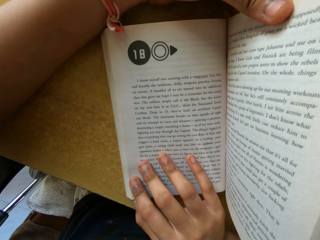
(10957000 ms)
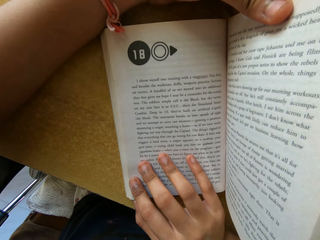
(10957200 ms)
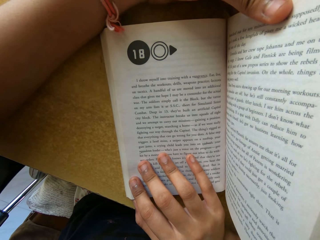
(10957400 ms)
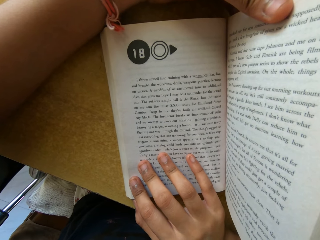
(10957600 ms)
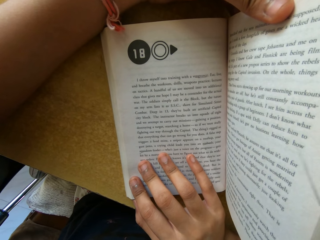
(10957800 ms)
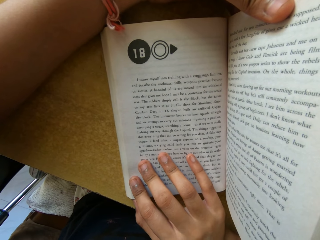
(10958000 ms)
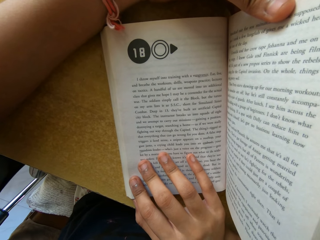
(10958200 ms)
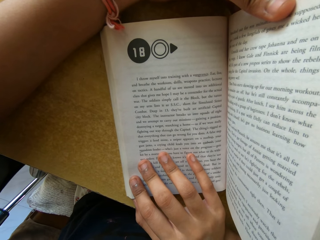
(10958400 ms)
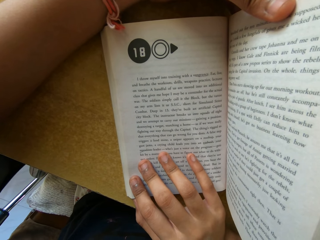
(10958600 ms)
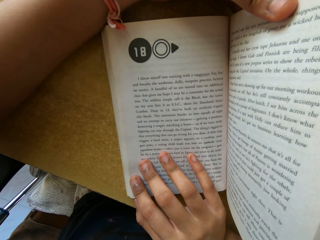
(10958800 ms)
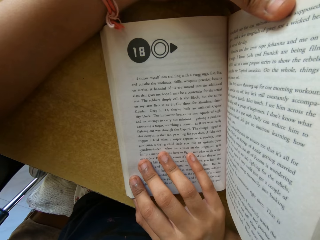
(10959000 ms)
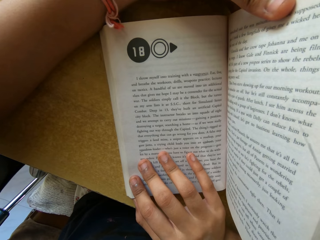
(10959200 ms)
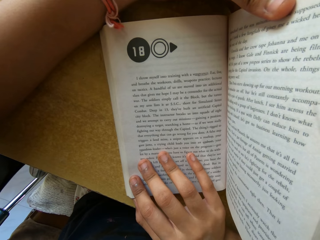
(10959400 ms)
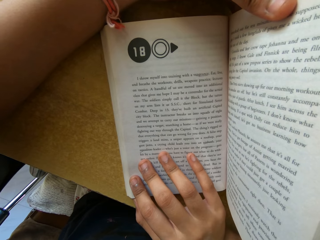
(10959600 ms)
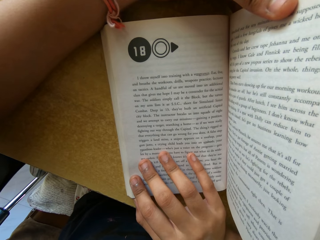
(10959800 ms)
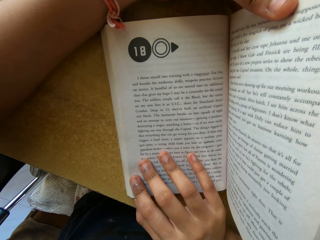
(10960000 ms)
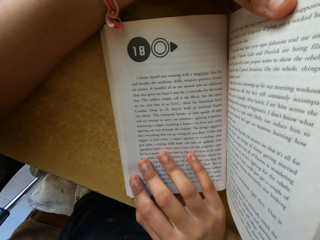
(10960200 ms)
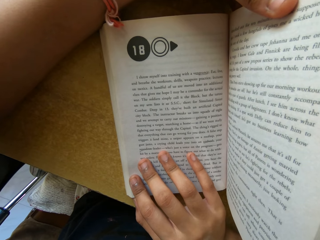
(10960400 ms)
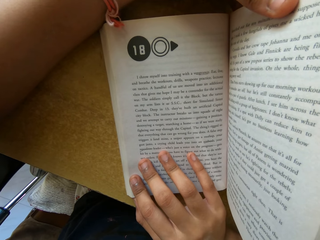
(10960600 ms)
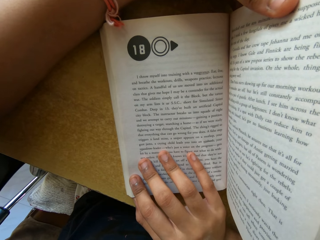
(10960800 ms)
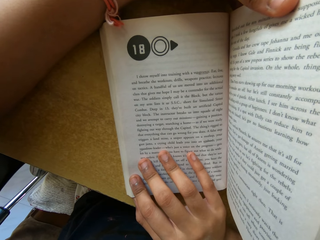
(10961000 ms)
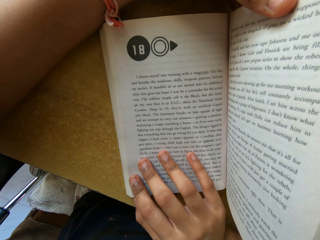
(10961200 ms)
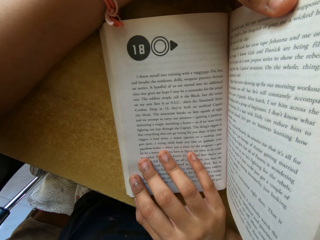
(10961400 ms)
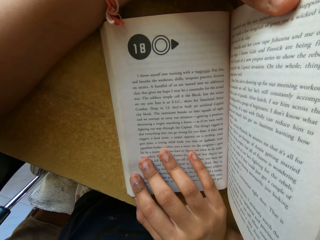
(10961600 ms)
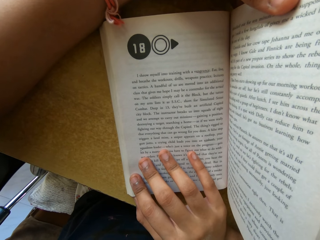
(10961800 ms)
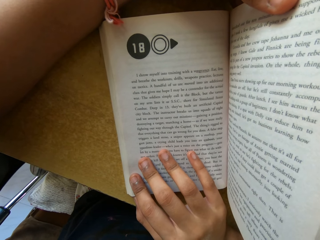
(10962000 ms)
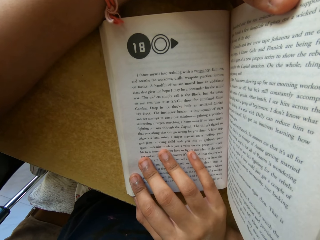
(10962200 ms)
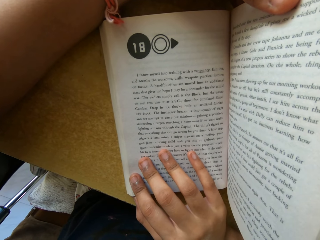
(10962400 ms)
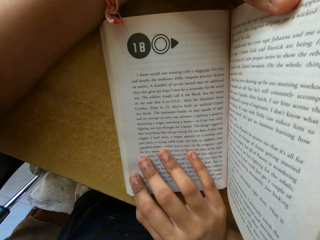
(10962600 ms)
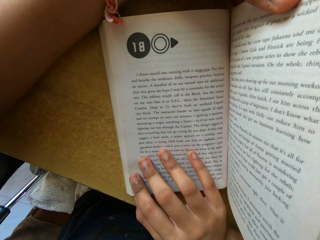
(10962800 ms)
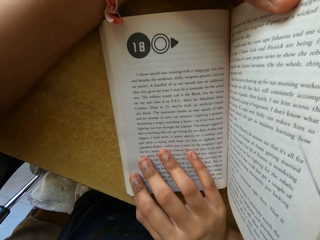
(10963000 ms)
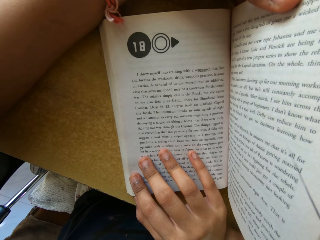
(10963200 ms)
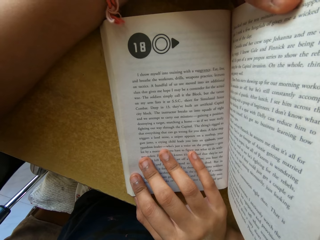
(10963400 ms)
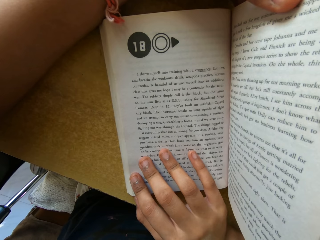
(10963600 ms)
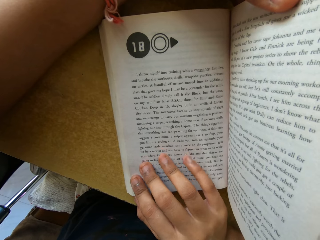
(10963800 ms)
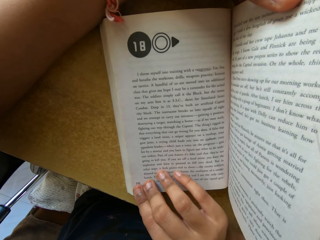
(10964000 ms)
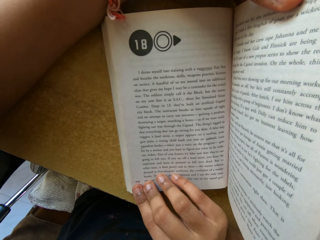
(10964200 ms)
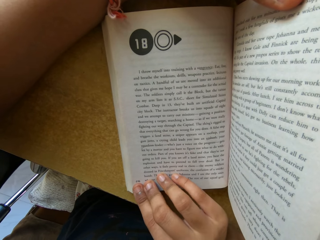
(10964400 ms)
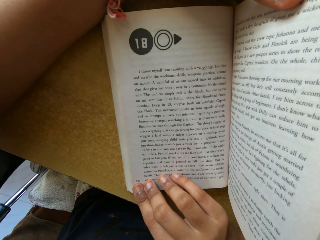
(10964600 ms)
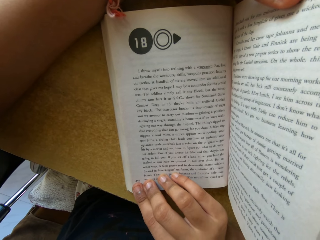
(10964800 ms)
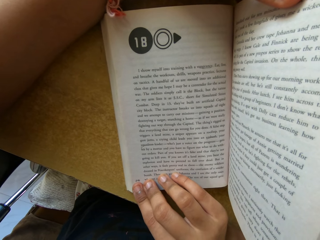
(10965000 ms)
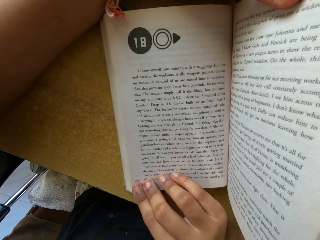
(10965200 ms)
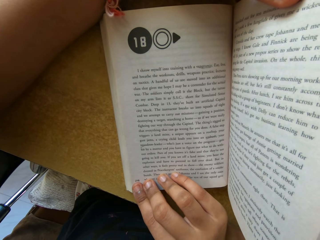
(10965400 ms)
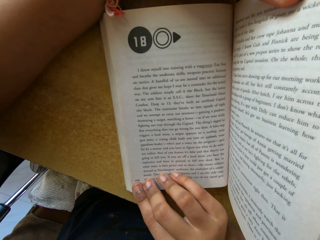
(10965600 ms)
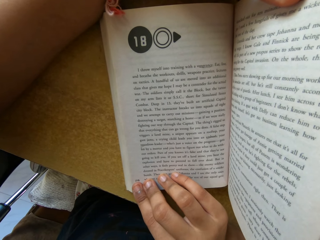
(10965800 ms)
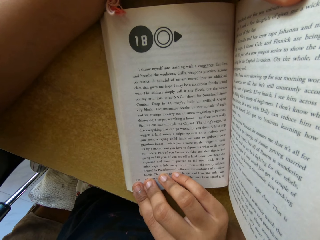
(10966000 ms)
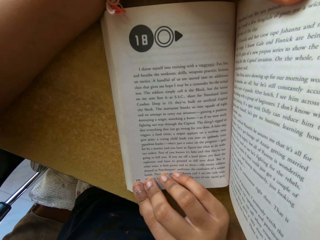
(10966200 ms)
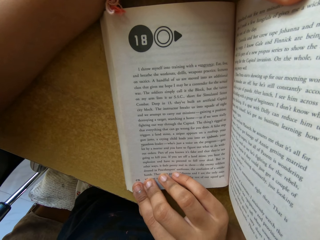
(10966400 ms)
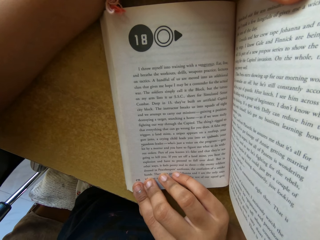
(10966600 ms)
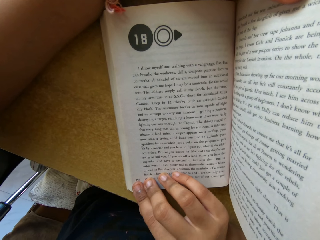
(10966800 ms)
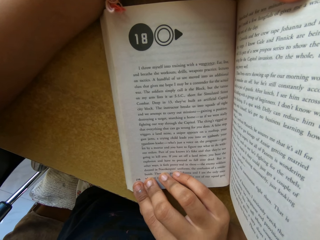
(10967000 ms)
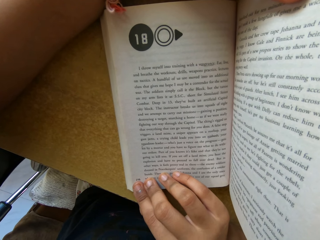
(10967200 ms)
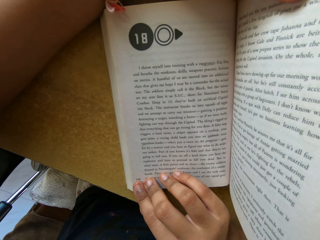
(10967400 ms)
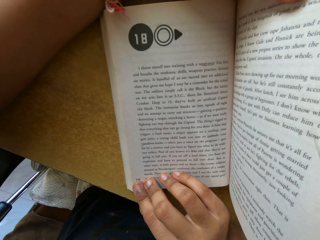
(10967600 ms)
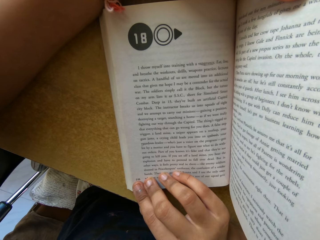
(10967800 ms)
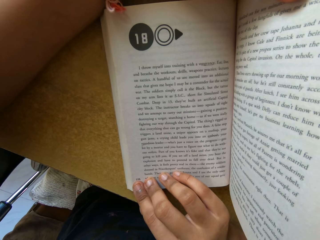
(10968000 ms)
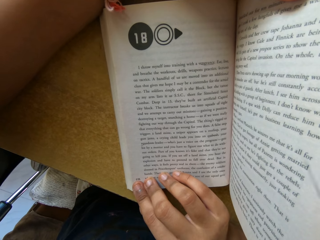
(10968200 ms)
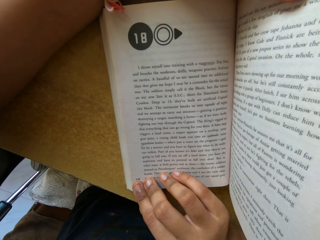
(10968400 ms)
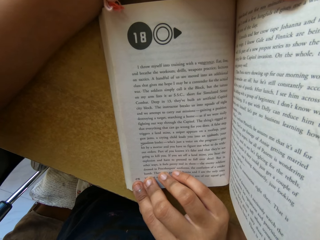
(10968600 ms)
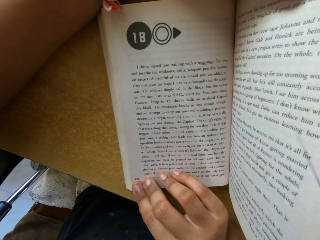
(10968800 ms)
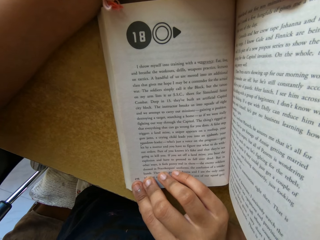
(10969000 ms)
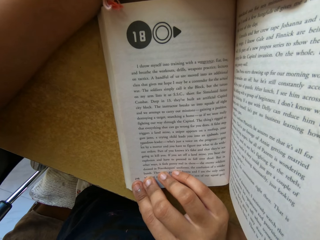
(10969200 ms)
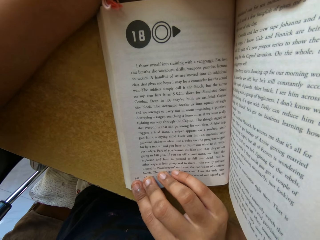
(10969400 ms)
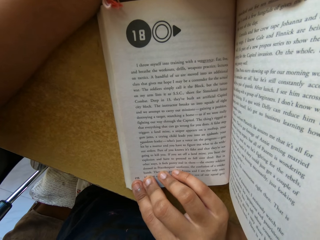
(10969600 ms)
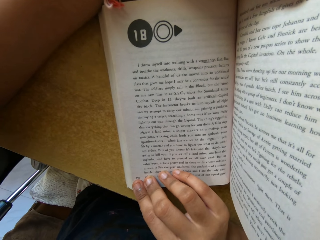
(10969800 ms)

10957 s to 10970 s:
The camera wearer moves their hand. They read a book.

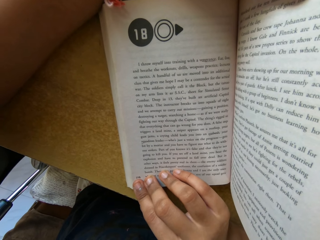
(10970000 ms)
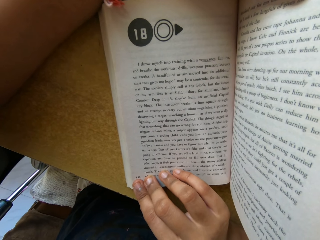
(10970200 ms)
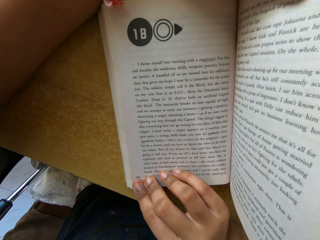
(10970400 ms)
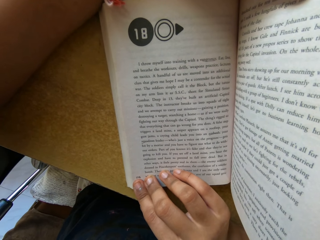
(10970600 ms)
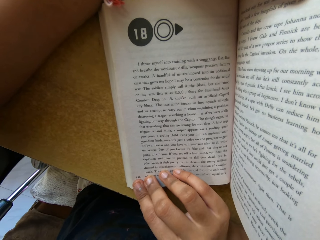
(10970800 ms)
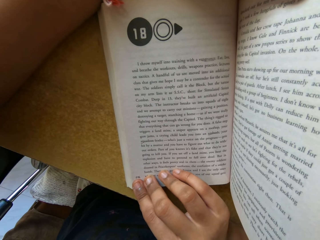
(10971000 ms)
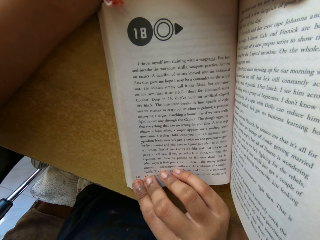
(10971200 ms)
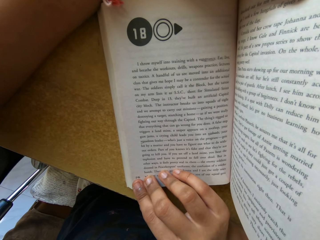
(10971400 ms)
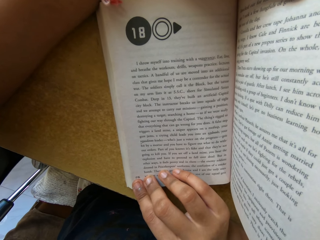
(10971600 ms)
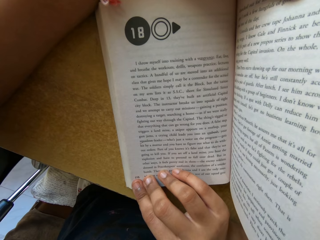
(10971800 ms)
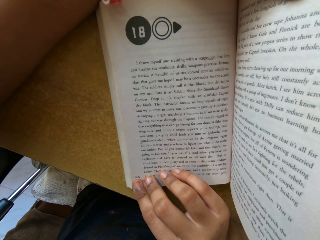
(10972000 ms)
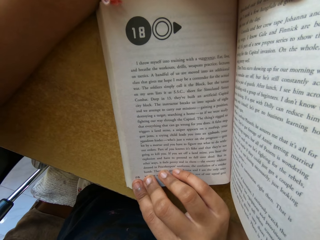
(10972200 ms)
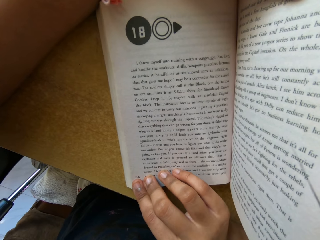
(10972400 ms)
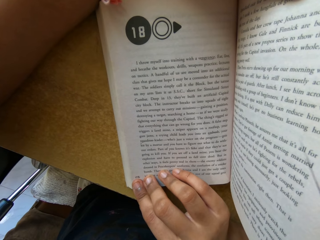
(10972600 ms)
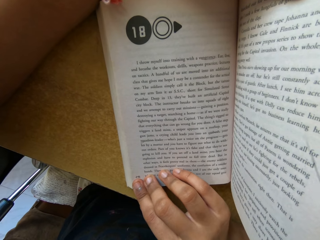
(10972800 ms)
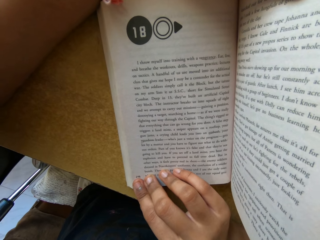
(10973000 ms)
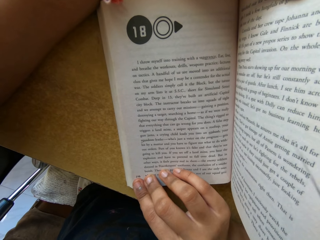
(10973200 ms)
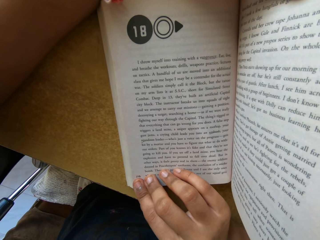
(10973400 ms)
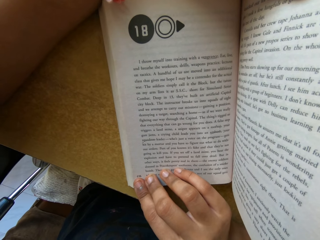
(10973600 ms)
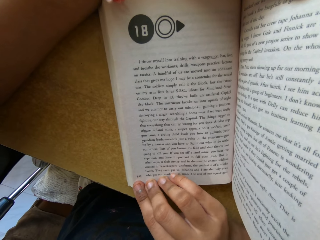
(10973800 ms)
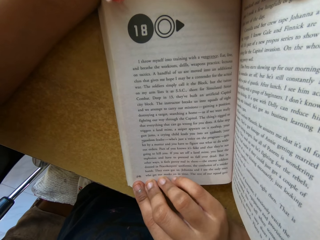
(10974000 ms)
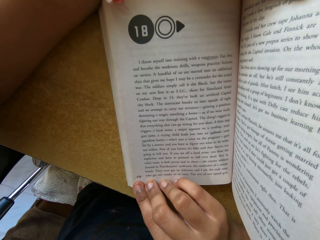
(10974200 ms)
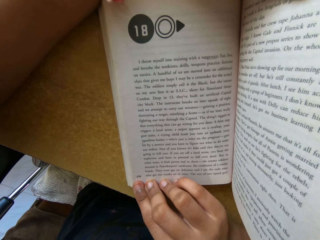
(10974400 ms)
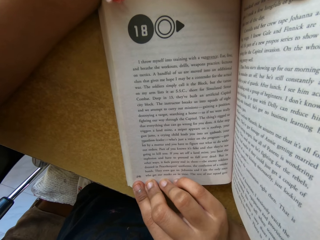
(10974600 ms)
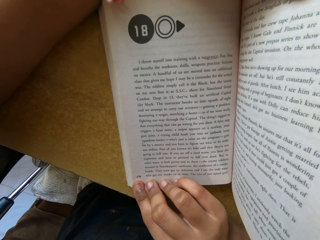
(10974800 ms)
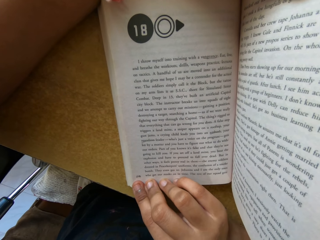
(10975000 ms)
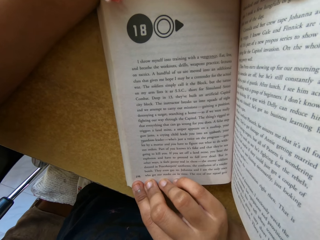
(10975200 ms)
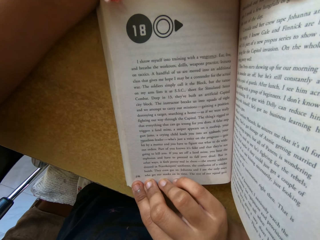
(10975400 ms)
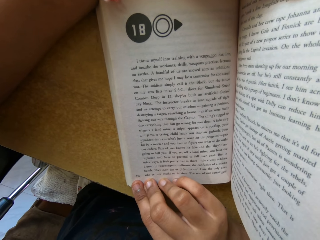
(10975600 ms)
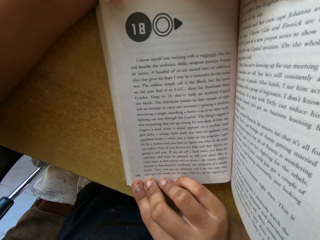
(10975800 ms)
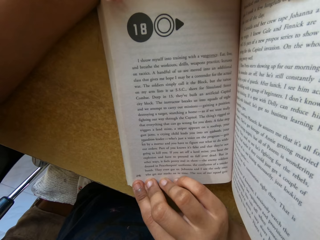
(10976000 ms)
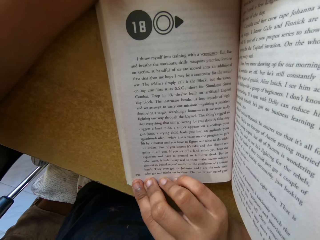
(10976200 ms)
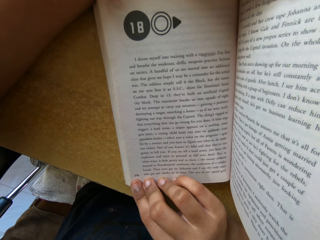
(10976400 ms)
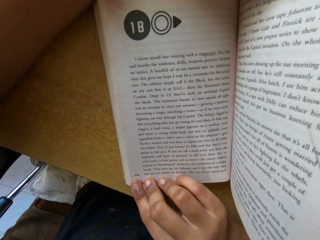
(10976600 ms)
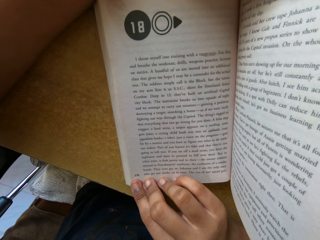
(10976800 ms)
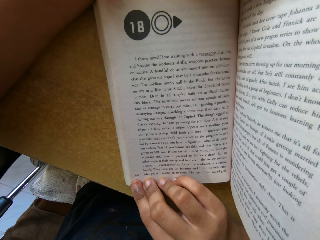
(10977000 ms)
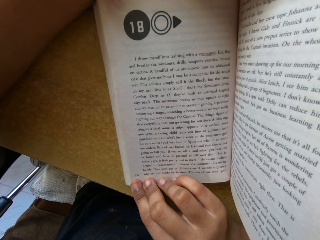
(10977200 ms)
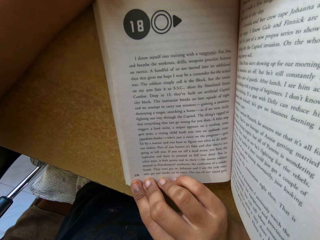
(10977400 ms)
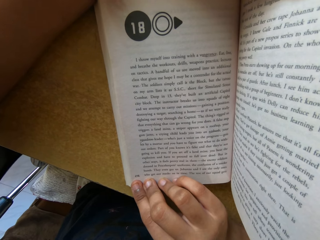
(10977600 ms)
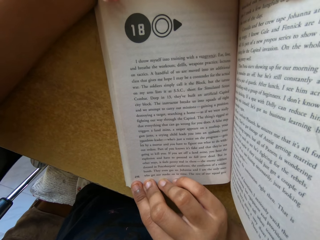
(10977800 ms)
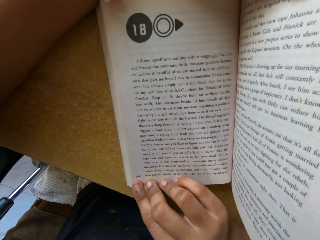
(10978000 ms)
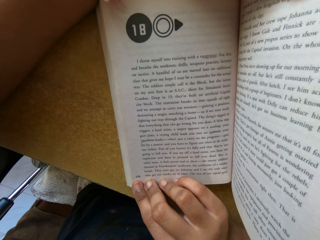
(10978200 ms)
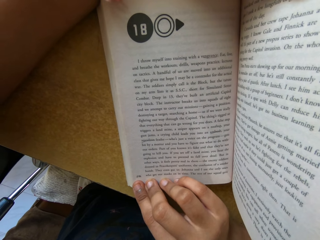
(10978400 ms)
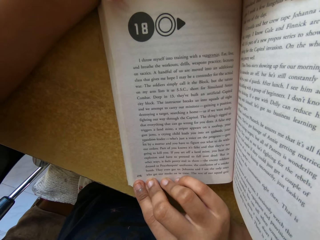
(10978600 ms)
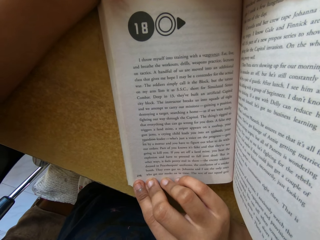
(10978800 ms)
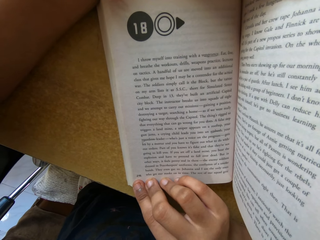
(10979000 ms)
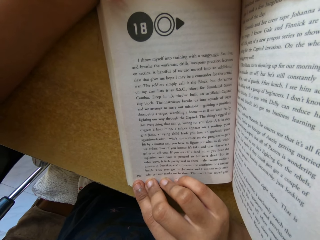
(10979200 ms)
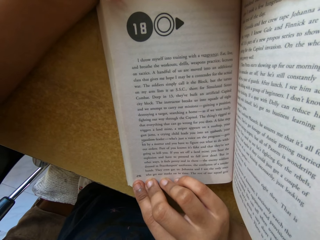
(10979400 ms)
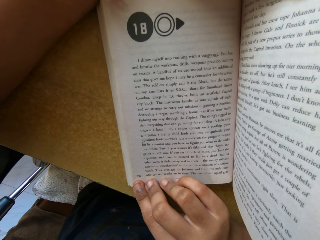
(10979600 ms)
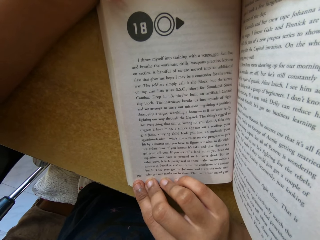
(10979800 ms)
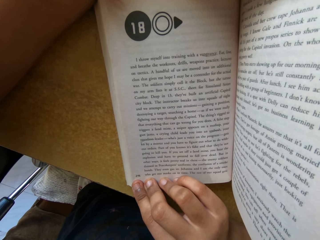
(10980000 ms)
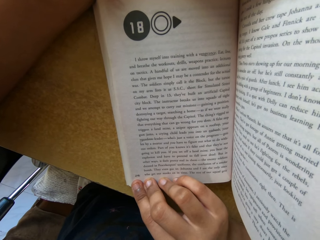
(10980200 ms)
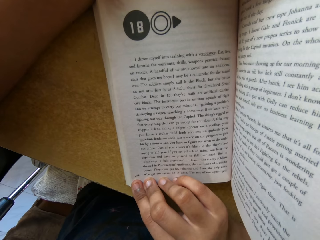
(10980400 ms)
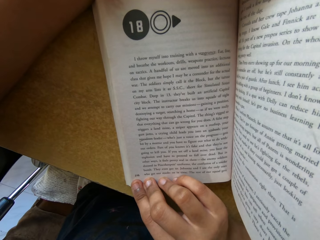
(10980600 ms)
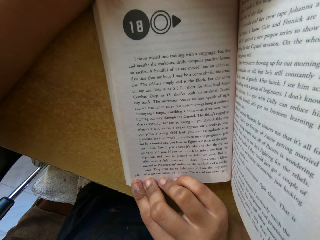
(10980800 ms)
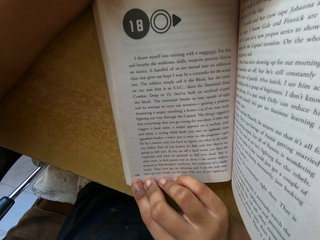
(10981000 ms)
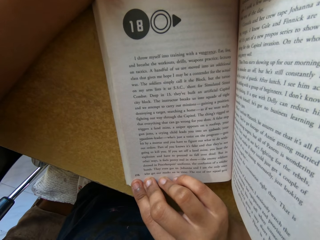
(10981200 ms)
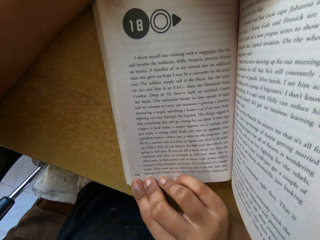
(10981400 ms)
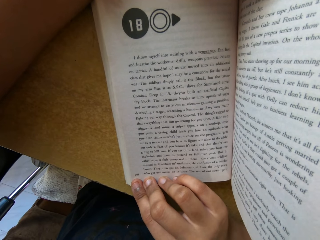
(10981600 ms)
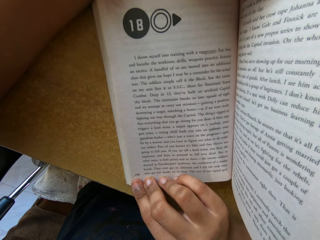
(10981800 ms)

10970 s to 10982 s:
The camera wearer moves their hand. They read a book.
